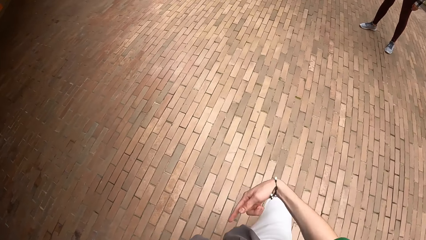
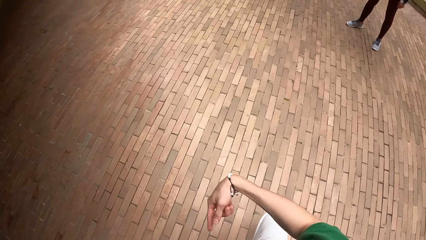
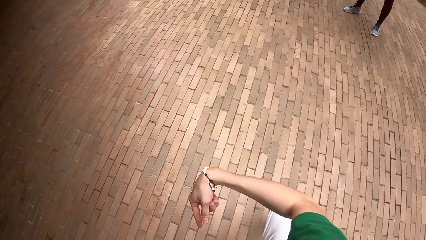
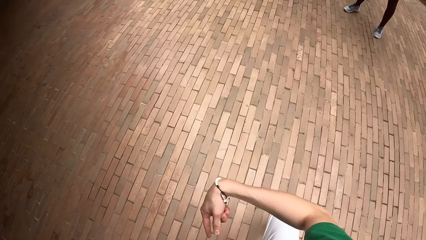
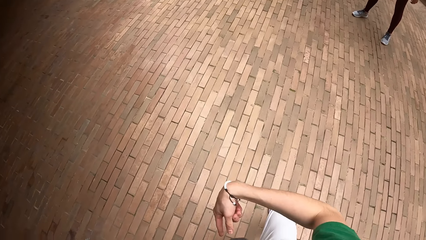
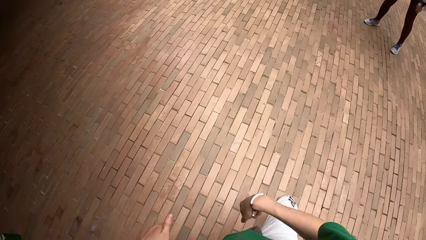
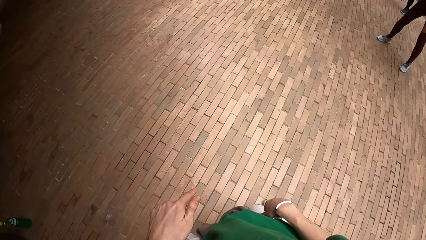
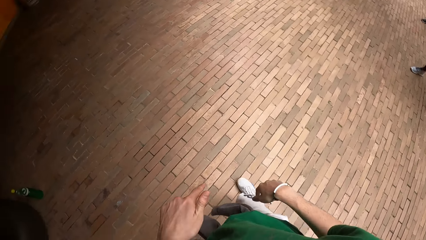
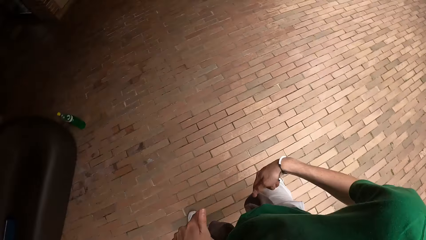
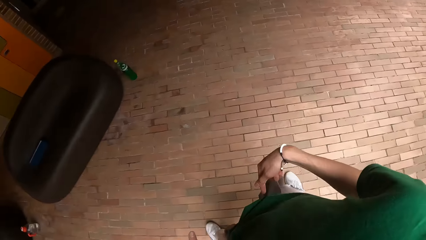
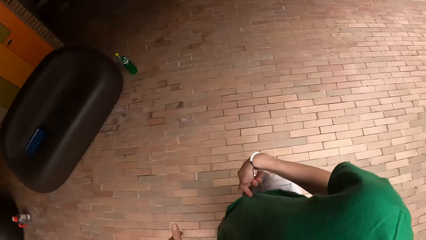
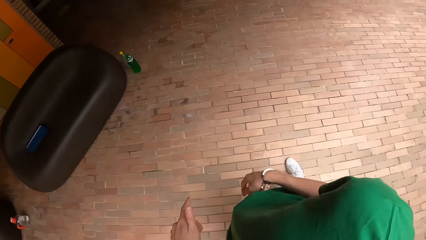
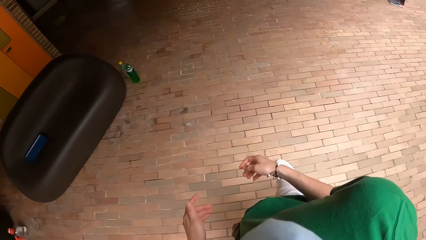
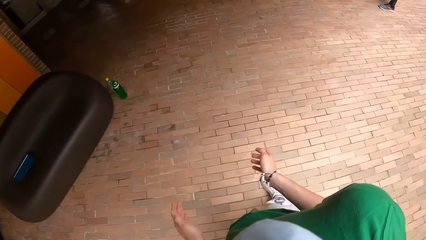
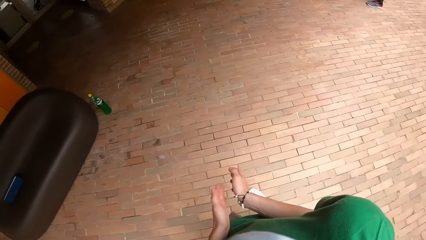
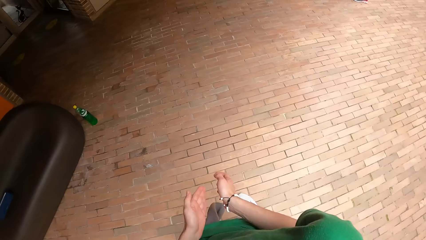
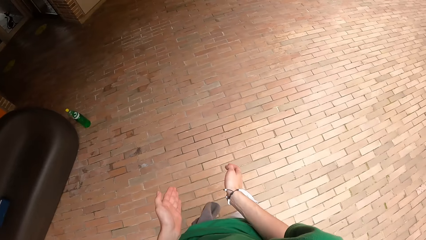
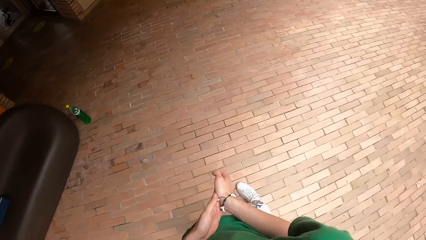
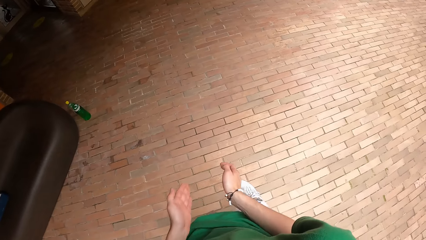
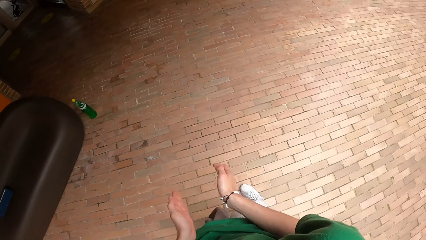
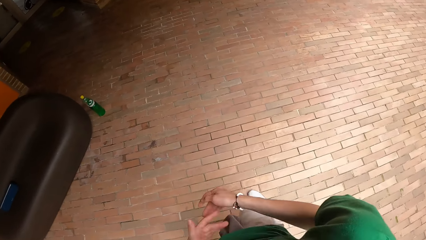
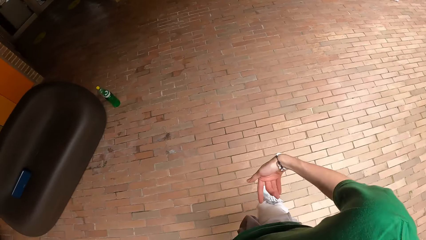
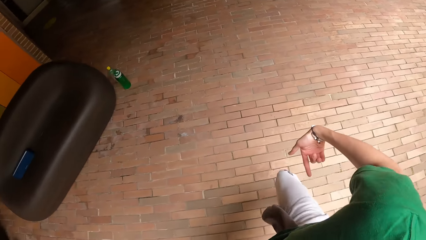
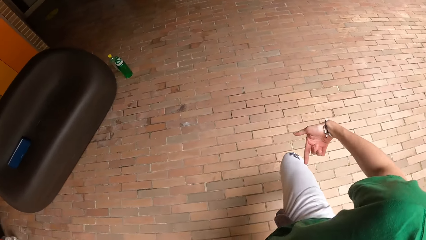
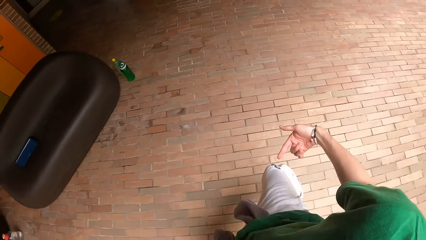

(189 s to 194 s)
The camera wearer does a dance routine.

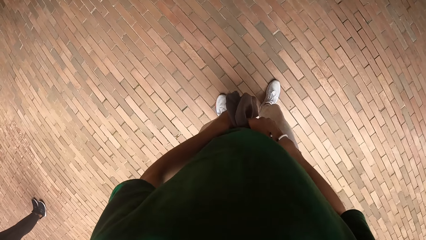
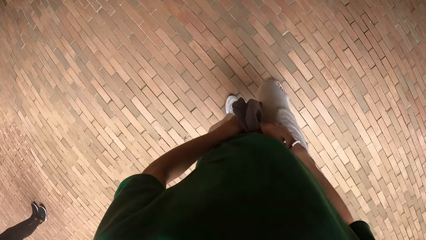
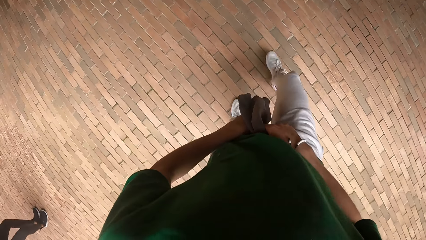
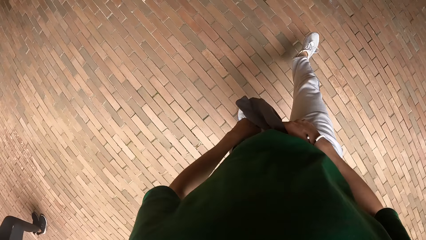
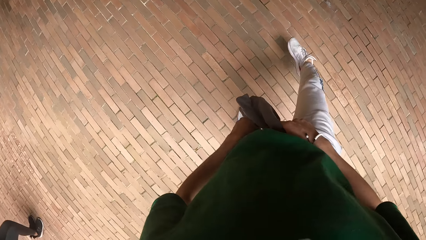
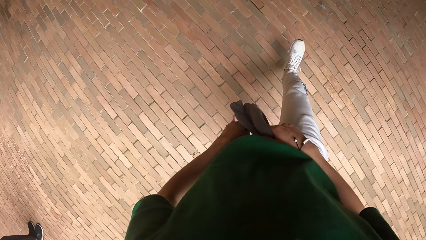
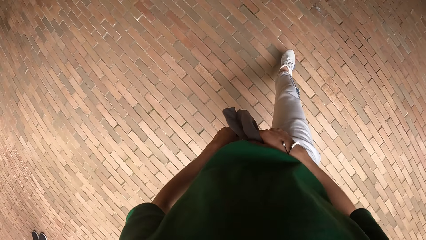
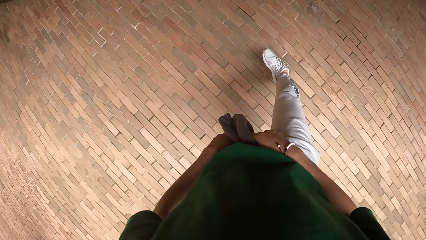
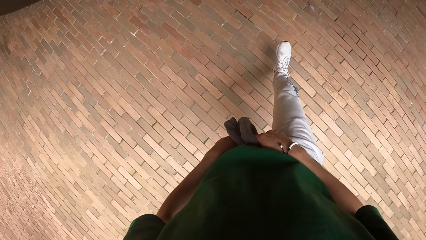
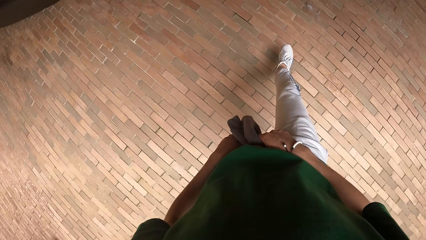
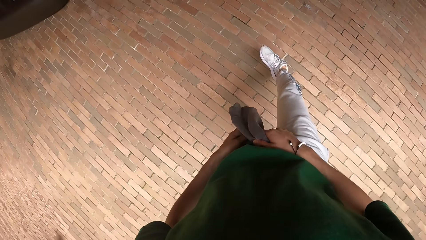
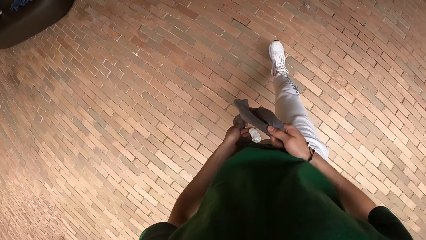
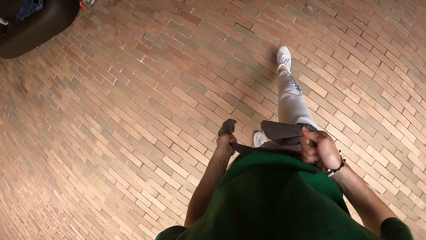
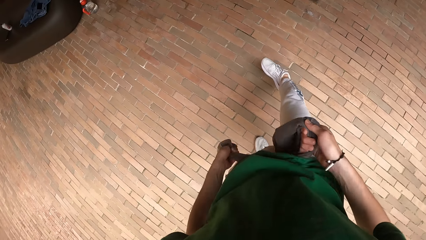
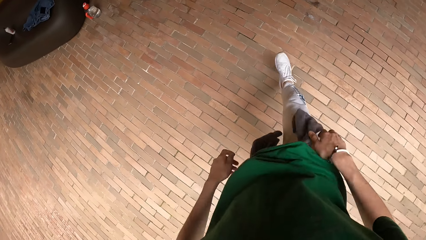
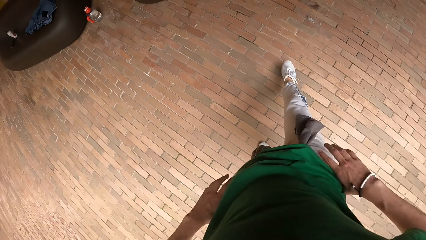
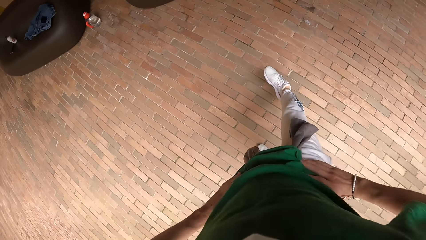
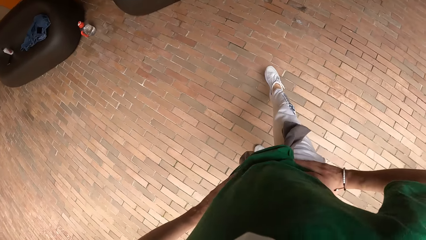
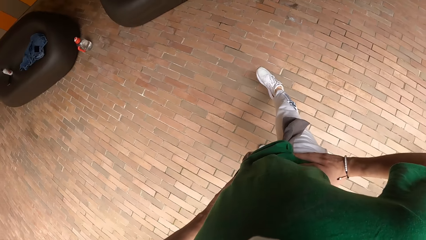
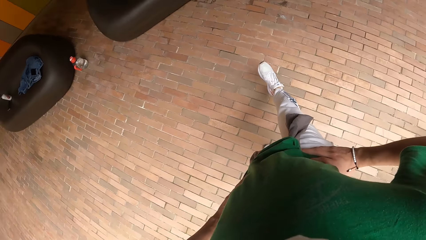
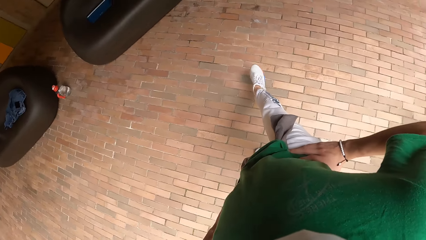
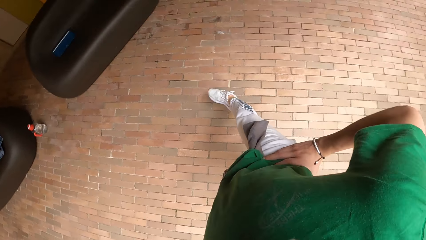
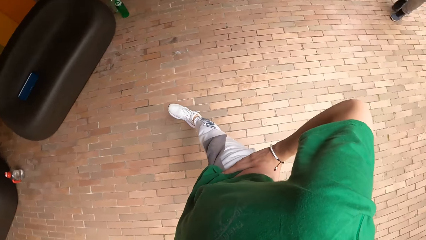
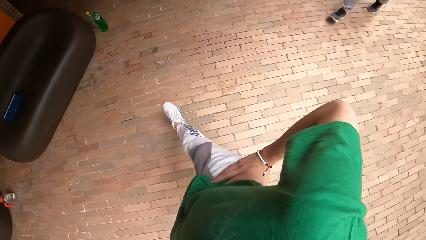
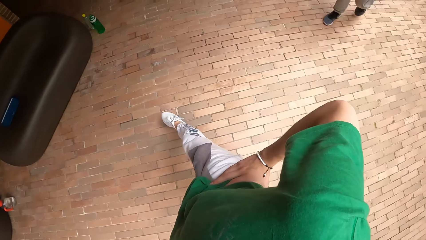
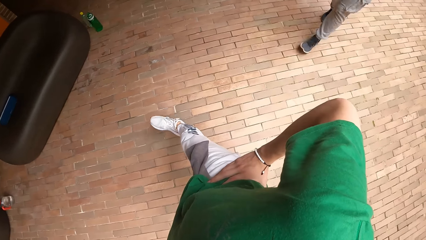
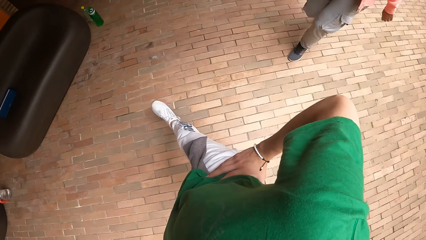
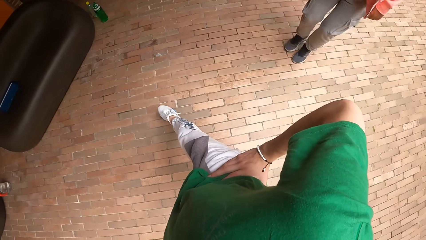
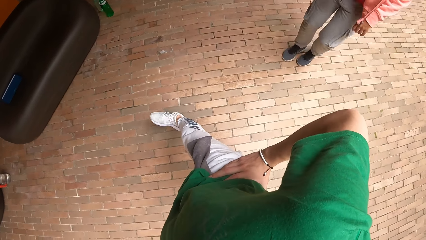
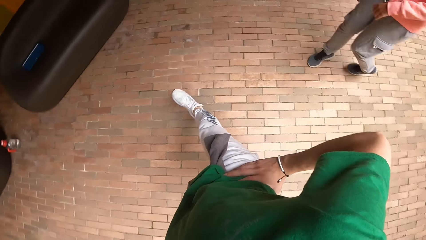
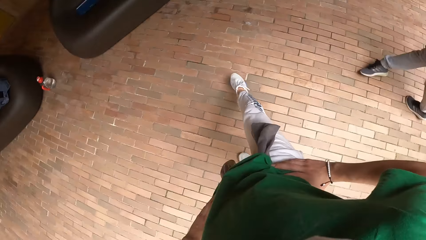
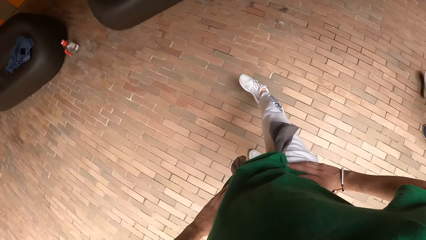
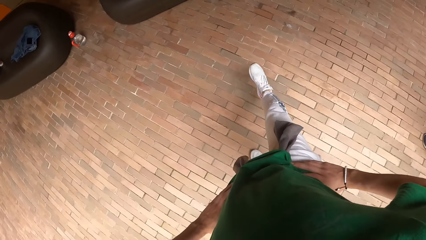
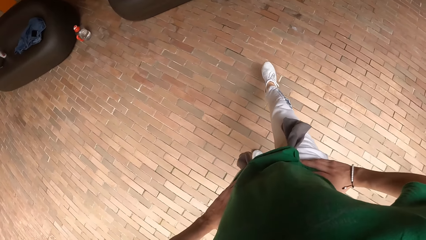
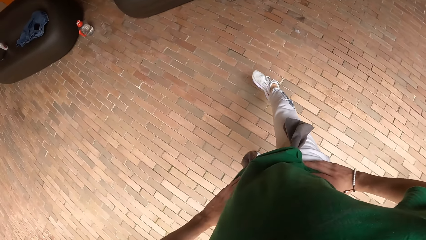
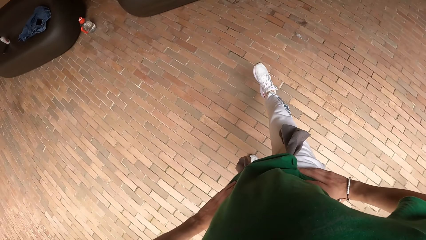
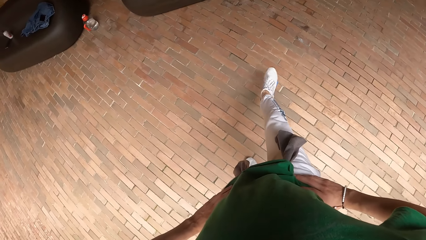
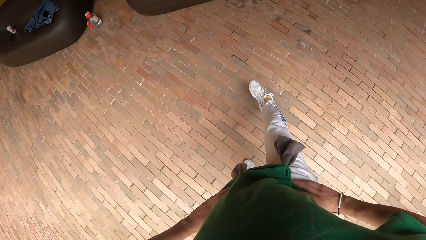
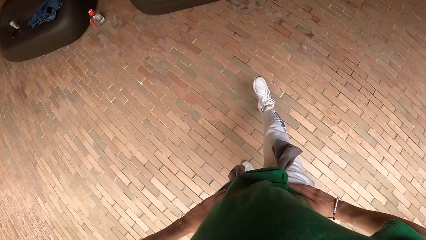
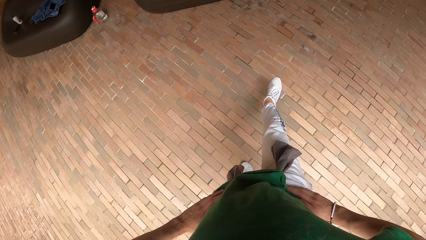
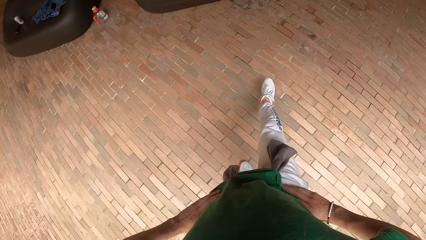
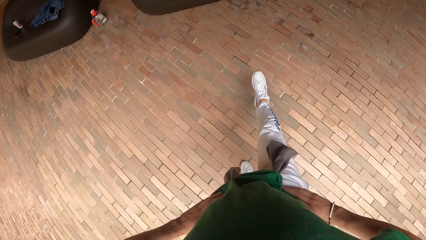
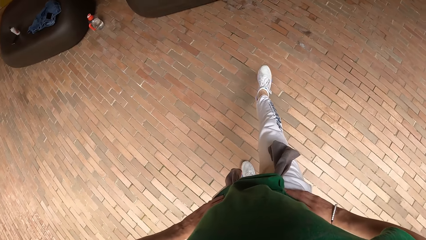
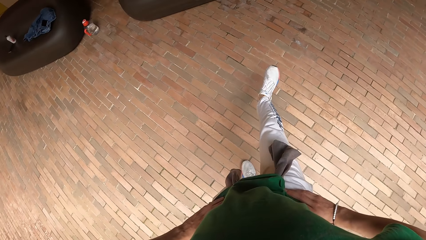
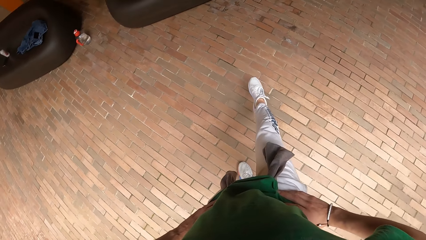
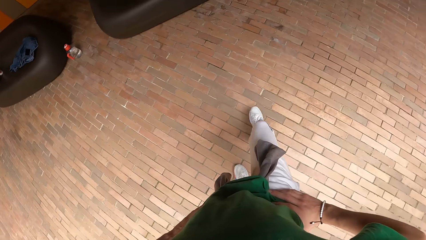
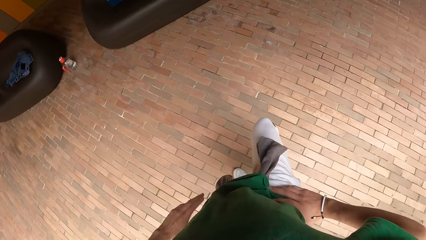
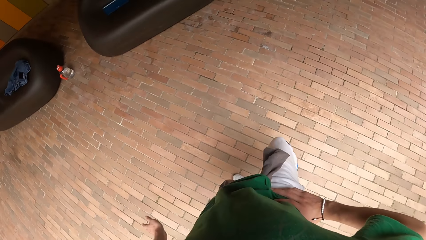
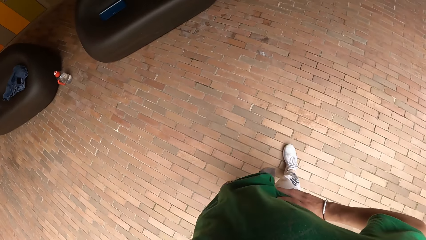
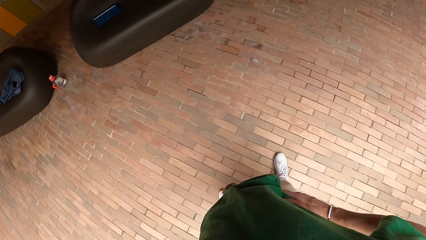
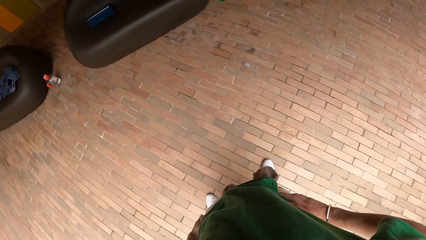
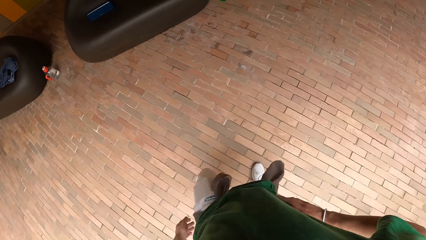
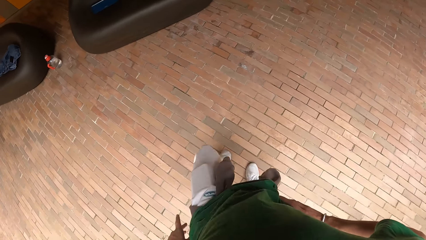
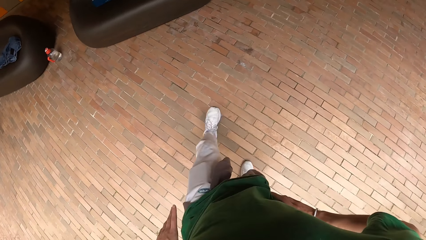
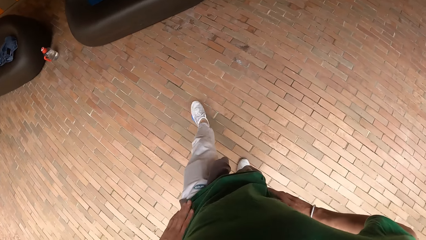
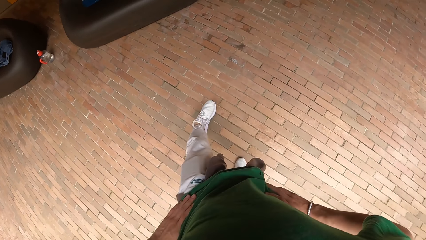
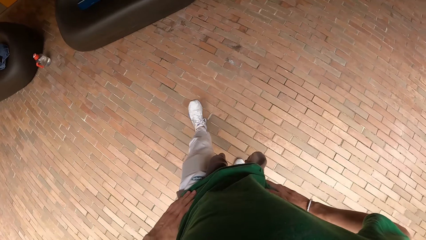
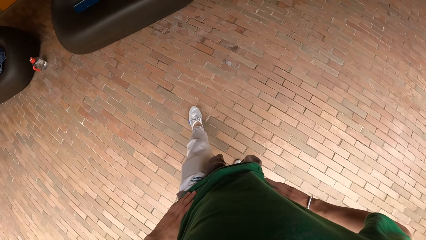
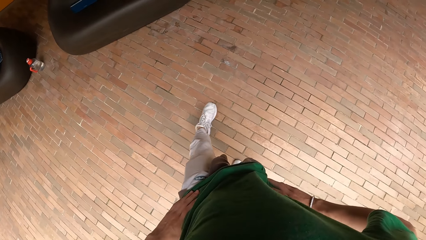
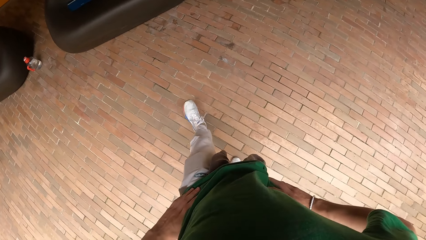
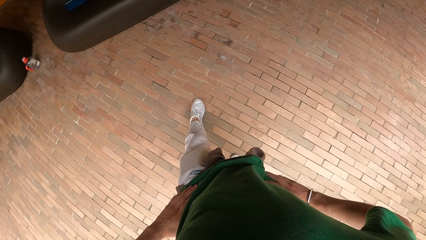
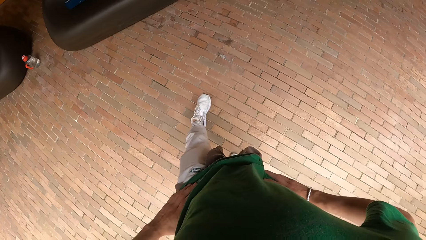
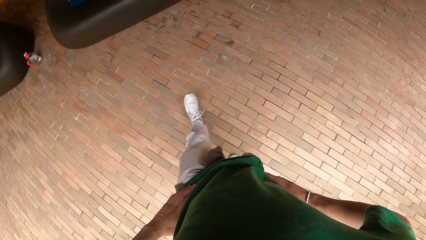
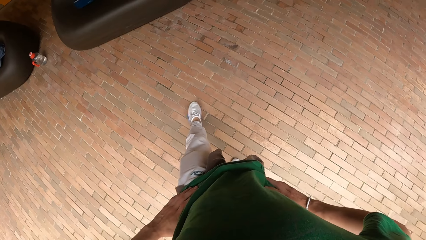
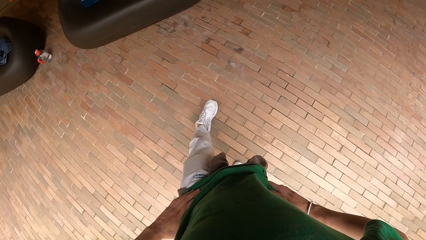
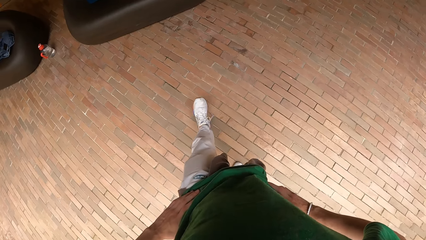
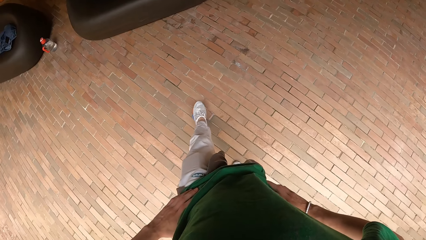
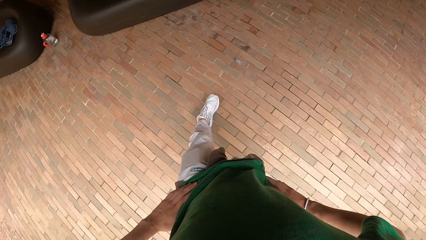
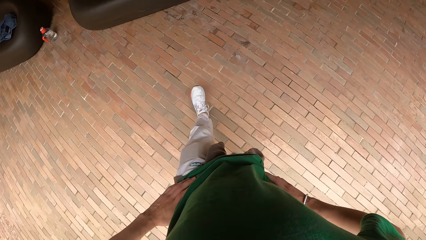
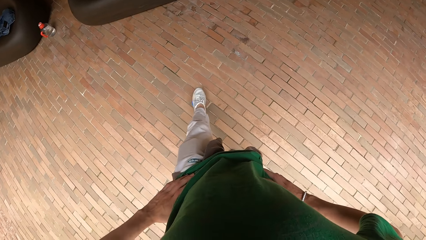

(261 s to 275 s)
The camera wearer rotates the right foot. They tighten the sweater round the waist. They rotate the left foot.
